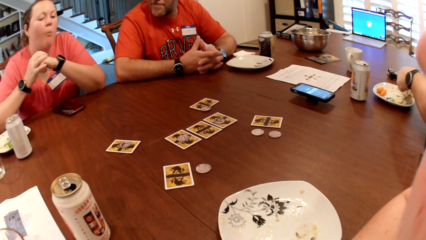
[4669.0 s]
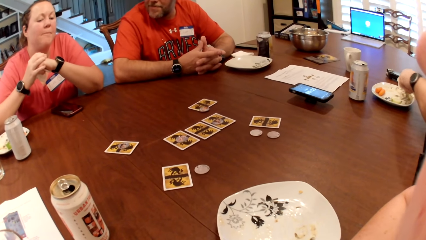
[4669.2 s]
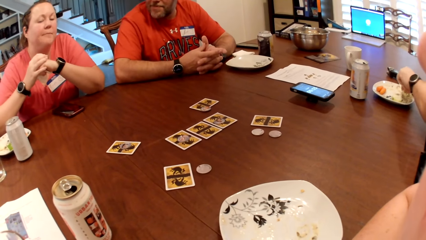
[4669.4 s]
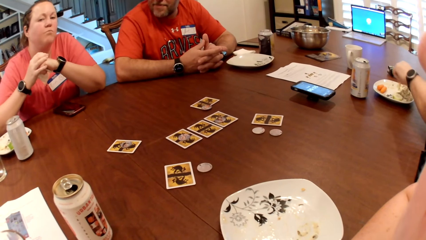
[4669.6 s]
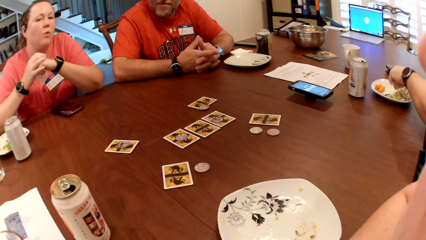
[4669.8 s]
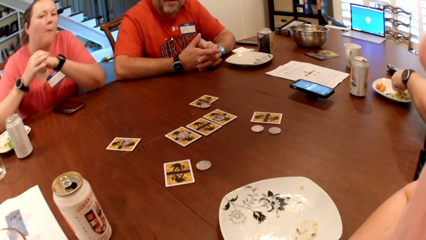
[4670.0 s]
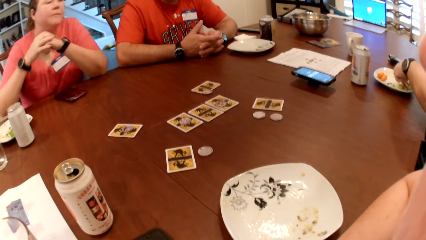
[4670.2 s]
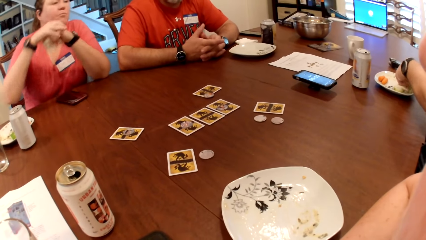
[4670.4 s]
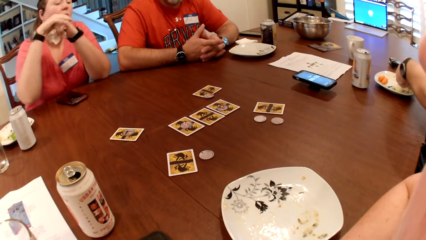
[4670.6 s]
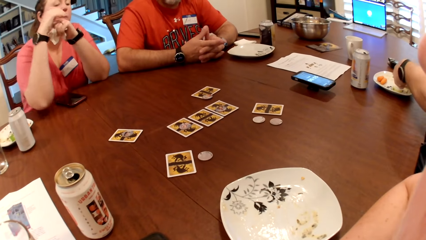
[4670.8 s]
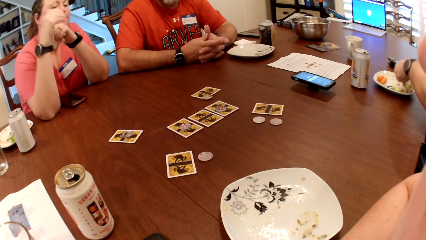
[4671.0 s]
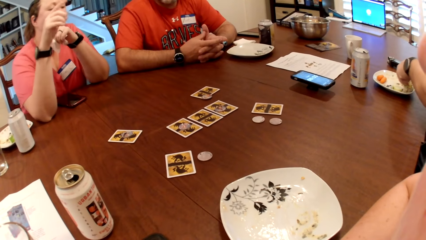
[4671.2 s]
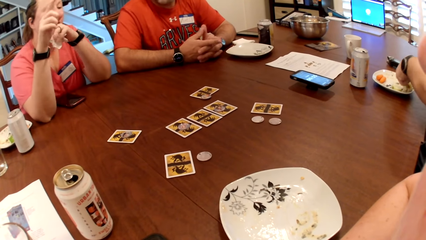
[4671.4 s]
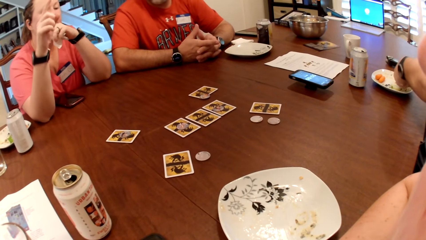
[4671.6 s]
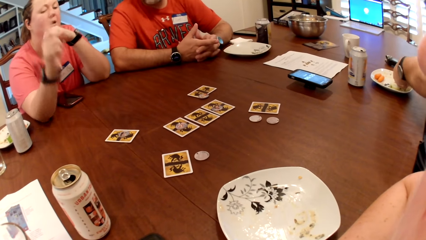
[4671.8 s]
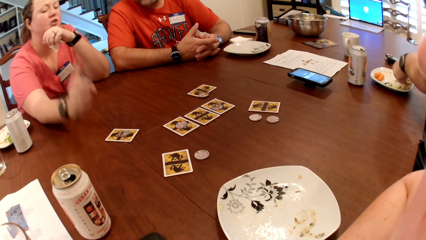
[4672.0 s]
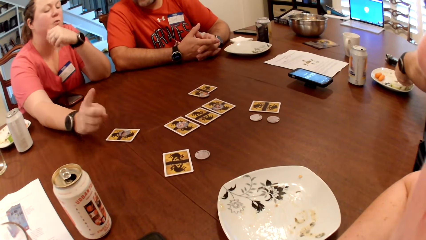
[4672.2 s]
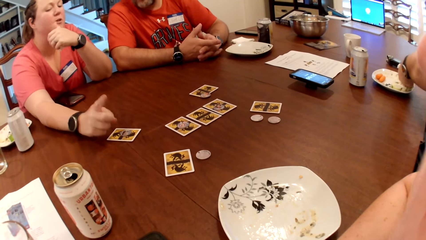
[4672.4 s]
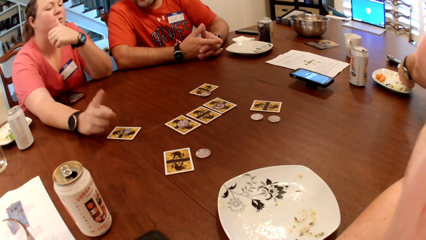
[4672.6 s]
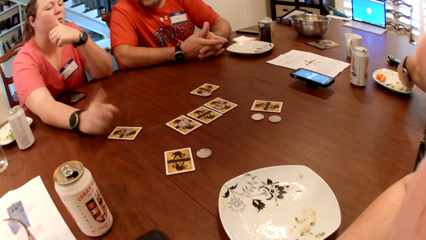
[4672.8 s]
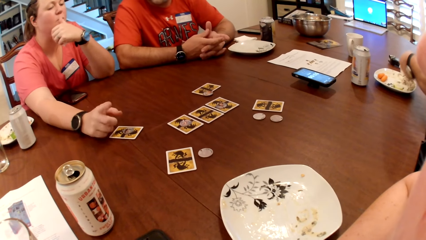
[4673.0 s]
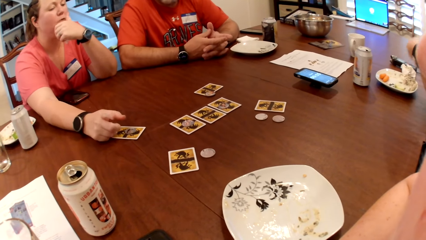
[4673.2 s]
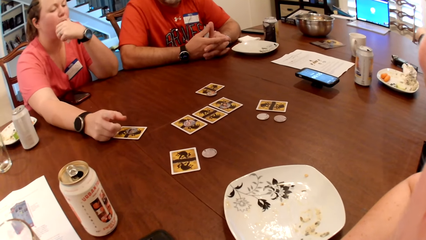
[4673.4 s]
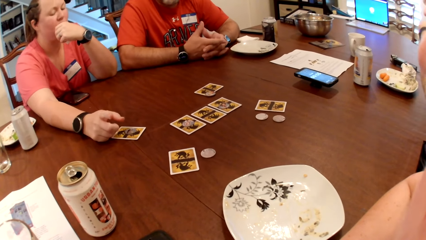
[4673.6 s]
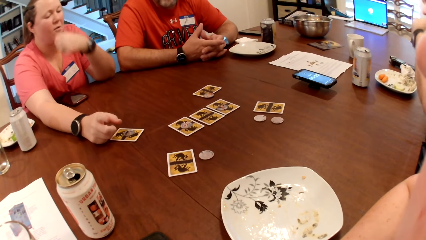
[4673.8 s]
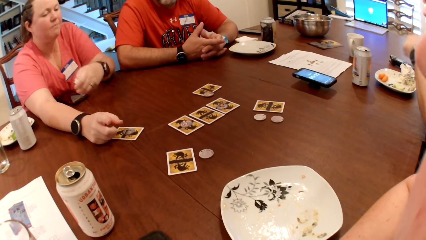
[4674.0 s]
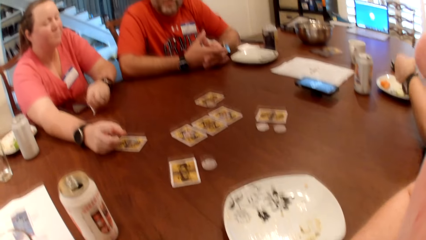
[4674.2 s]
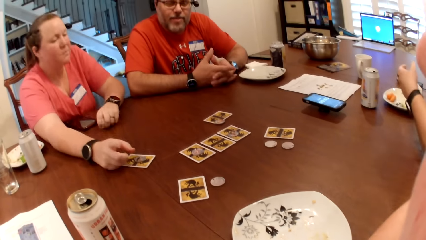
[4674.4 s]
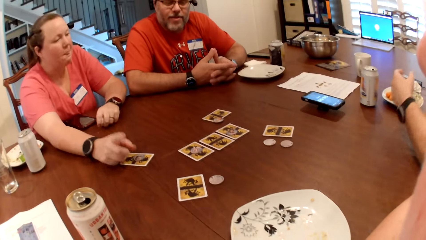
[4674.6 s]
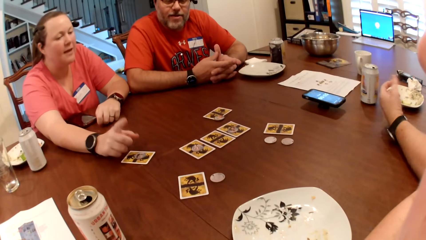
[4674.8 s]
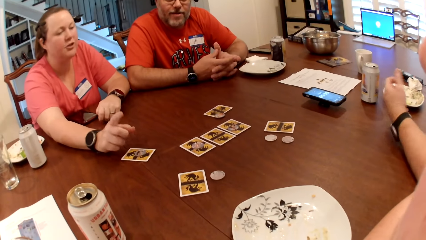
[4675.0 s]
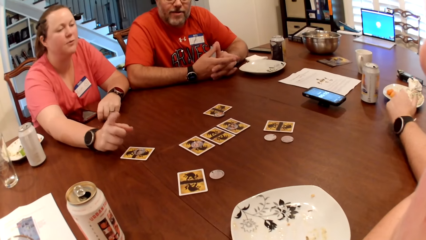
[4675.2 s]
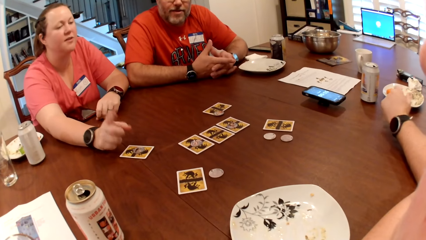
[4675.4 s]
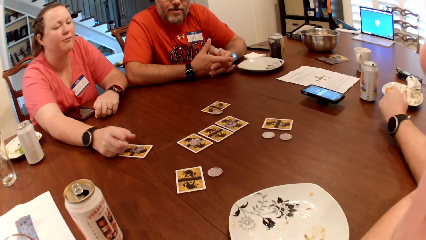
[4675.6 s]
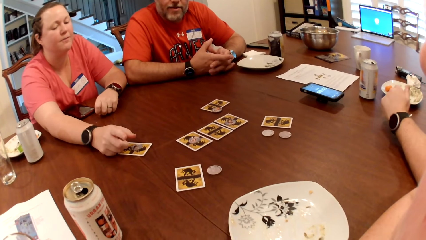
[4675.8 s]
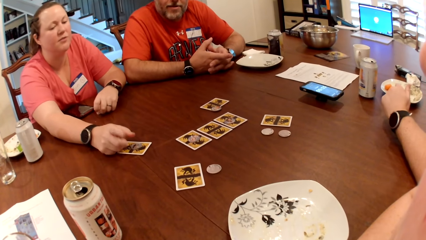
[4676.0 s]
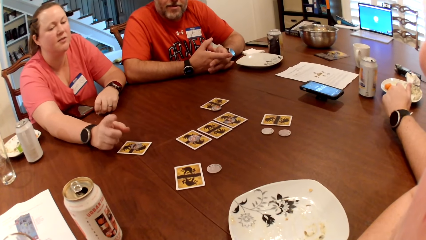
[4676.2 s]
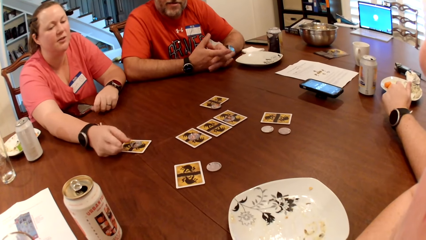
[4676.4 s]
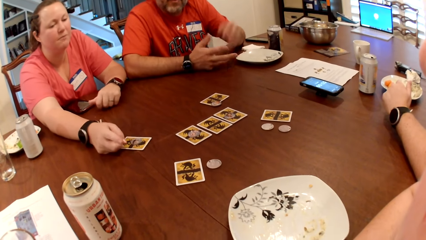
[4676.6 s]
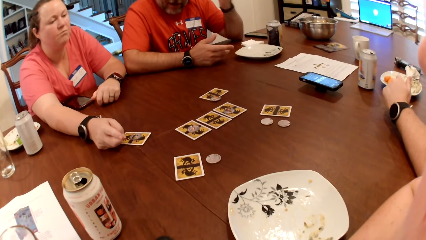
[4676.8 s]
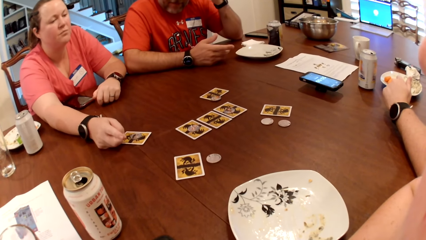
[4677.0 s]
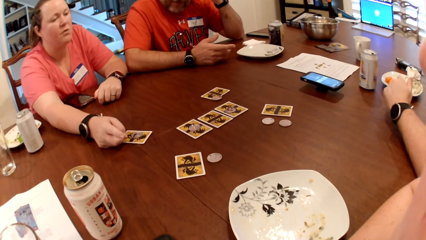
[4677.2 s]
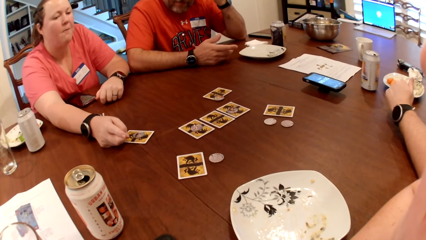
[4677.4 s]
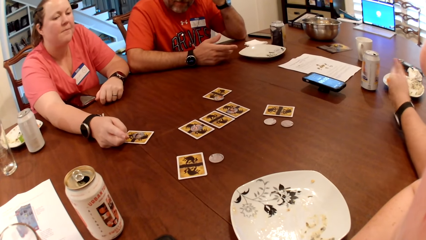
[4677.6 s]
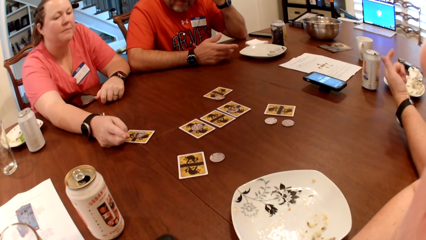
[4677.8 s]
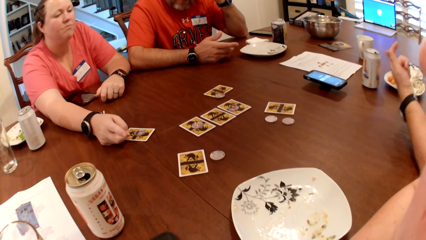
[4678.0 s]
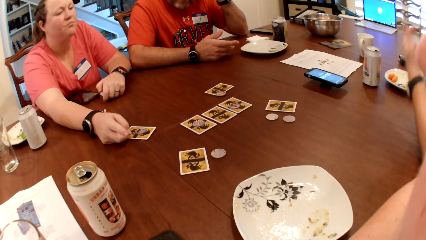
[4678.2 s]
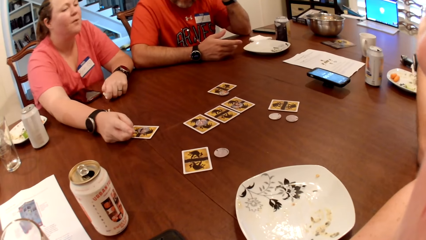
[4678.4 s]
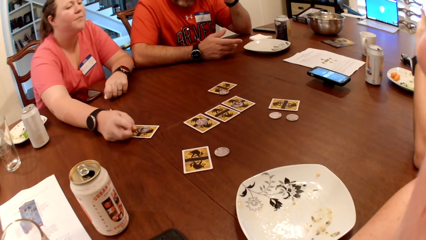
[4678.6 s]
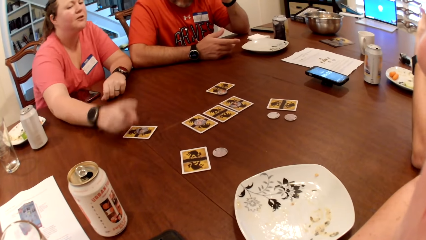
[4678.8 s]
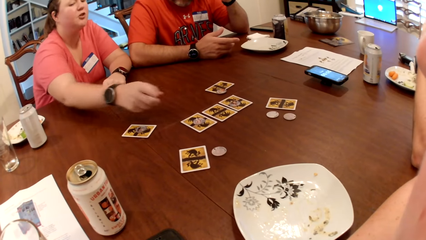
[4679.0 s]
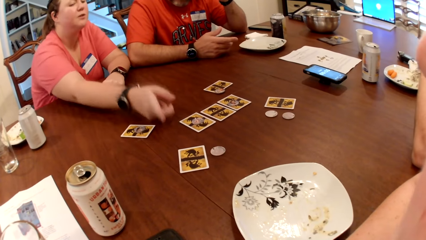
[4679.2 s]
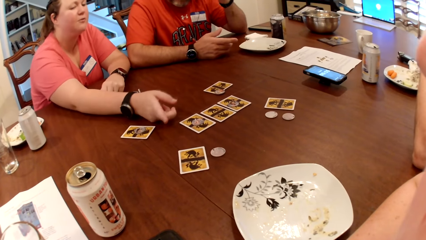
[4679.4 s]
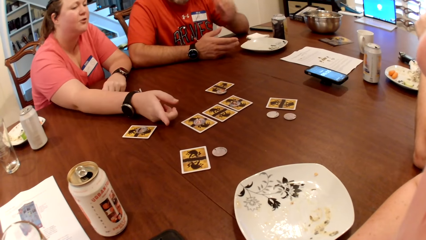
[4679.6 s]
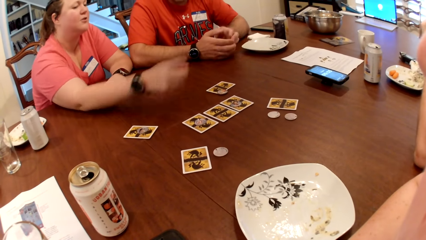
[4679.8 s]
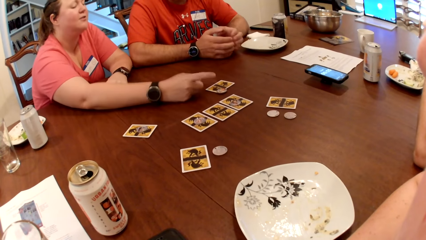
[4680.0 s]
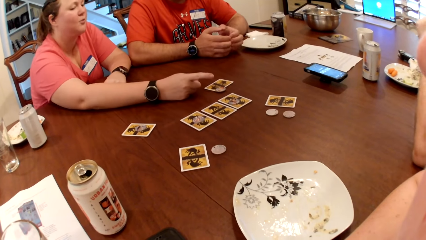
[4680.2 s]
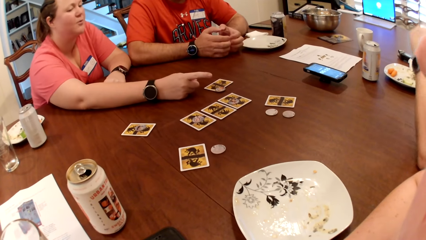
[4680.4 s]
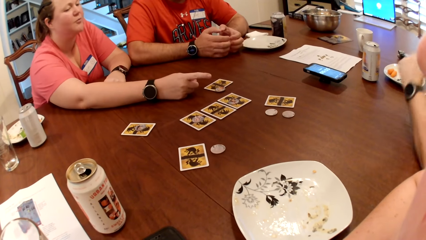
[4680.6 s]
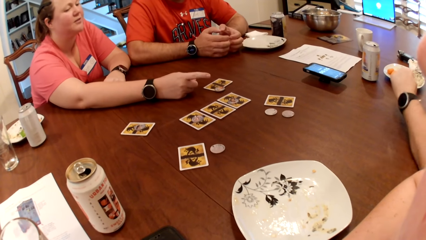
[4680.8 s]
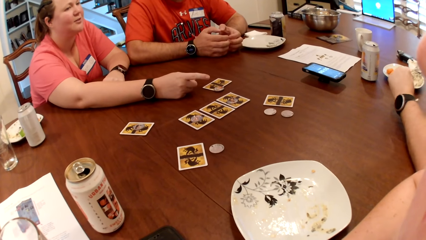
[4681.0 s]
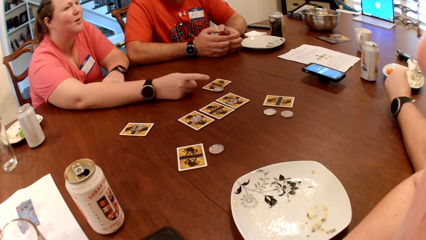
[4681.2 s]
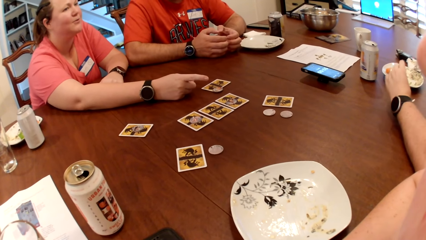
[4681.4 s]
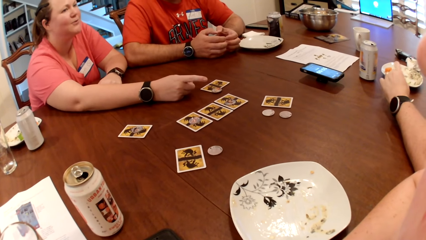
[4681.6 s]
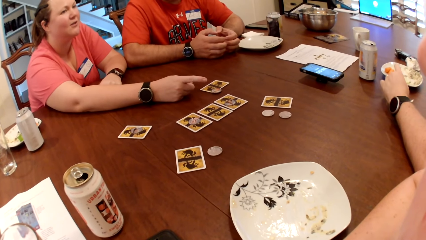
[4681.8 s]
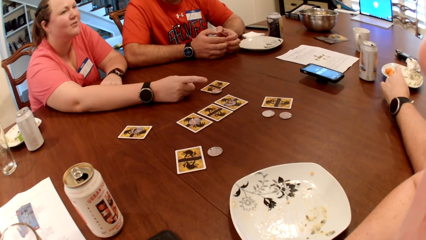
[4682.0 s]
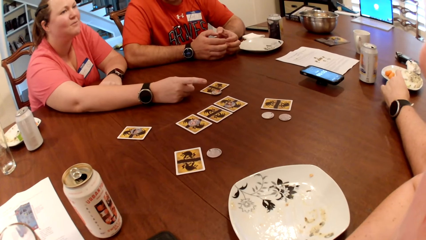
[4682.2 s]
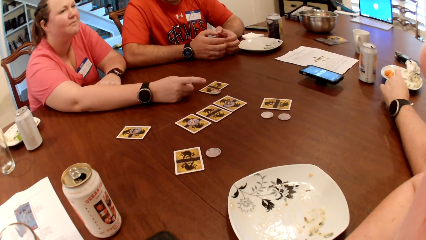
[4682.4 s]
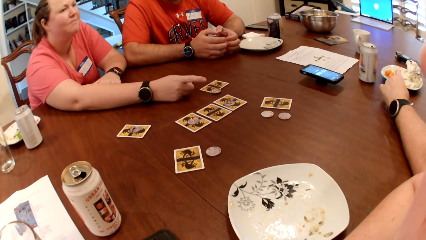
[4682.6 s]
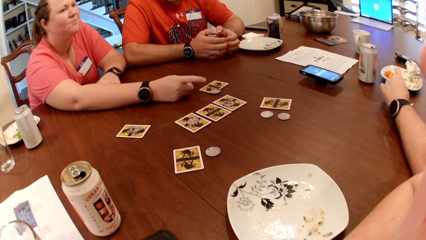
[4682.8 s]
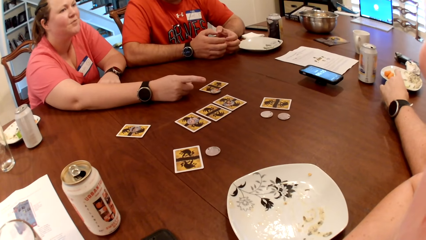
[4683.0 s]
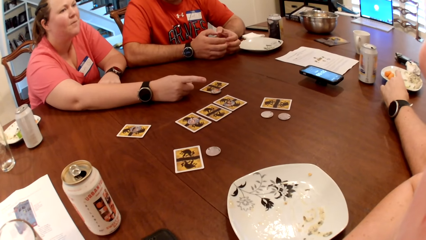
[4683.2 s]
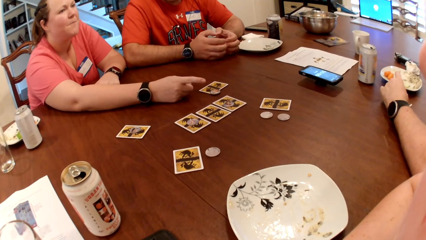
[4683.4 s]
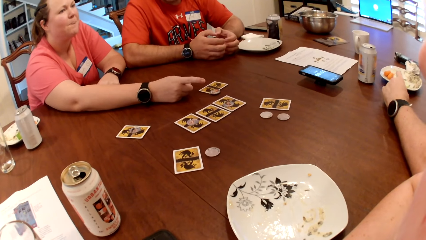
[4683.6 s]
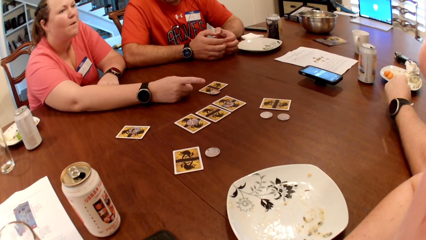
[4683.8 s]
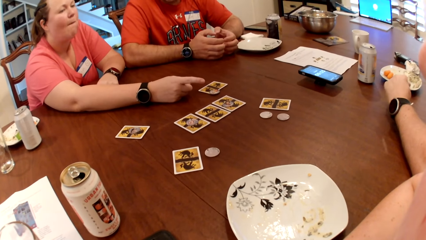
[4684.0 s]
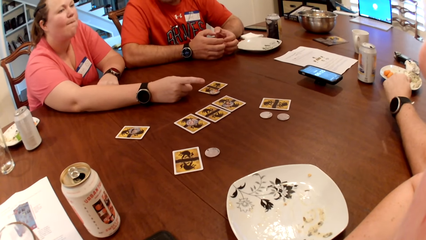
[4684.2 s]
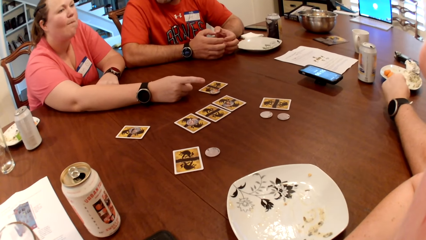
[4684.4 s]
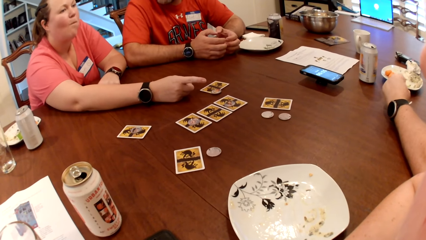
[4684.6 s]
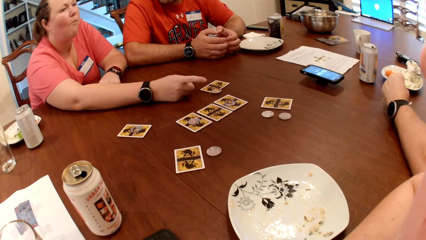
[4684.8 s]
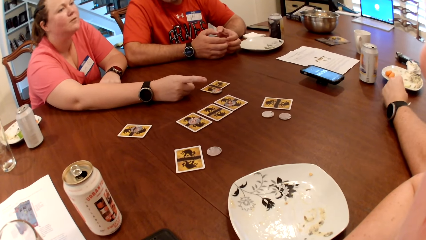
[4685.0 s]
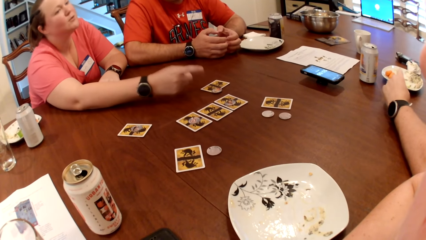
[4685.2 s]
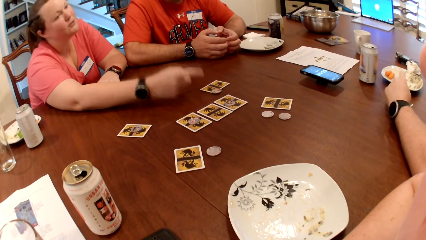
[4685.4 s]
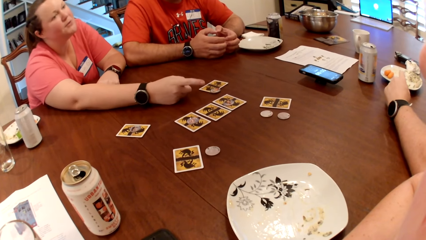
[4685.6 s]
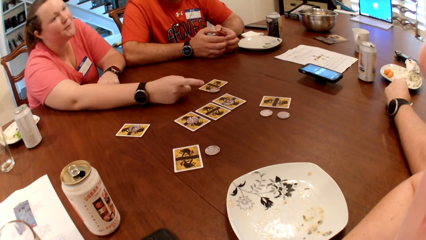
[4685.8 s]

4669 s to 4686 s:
A woman moves the hand on the table. A person moves the fingers together. A man eats the food with his left hand. The woman moves the hand on the face and moves the hand on the table. The man moves the hand on the table. The woman points at the cards. The person touches the hair. The man moves the hand up. The person moves the hands on the table. The man puts the hand on the table.
